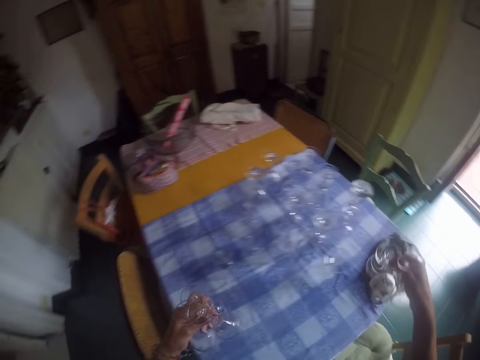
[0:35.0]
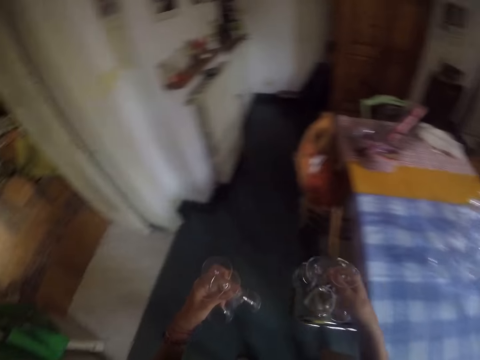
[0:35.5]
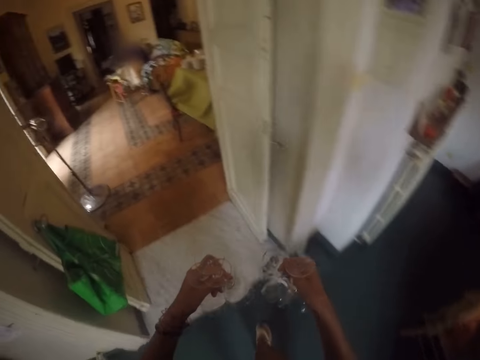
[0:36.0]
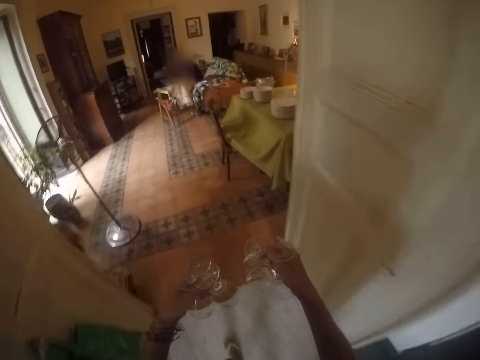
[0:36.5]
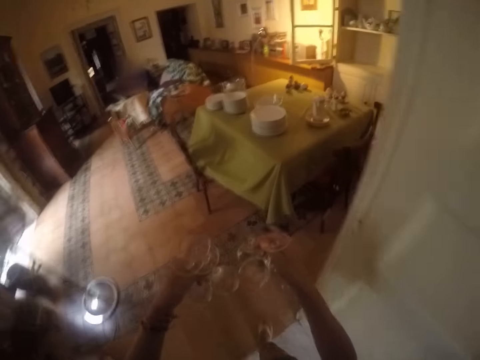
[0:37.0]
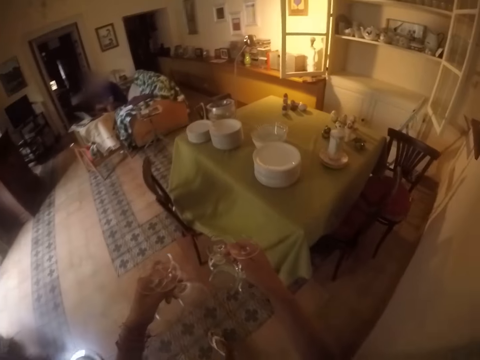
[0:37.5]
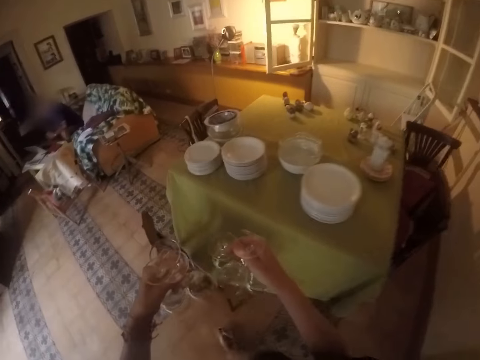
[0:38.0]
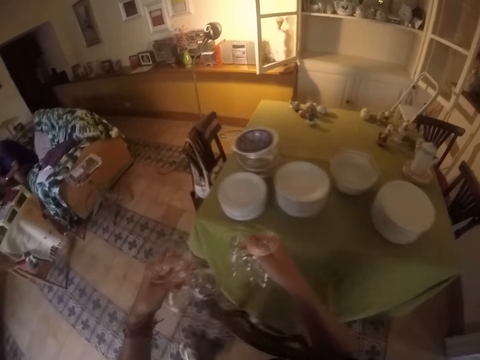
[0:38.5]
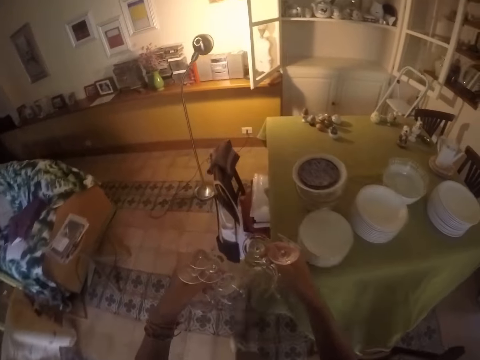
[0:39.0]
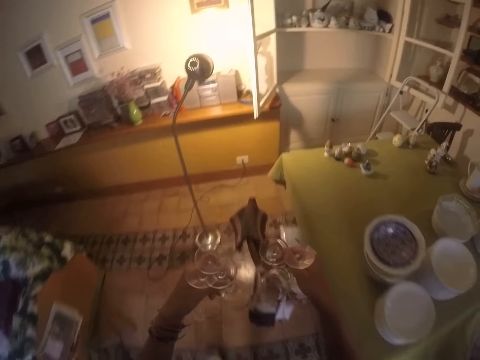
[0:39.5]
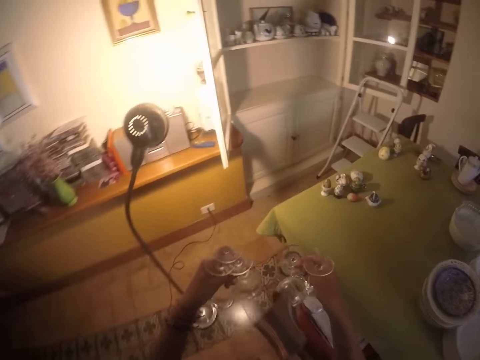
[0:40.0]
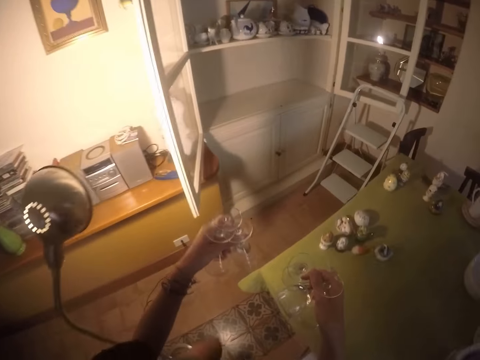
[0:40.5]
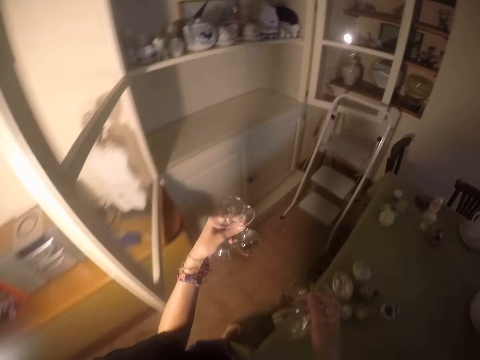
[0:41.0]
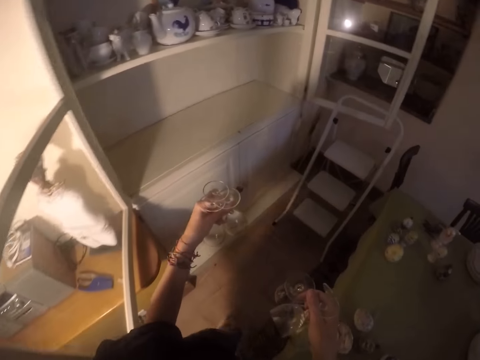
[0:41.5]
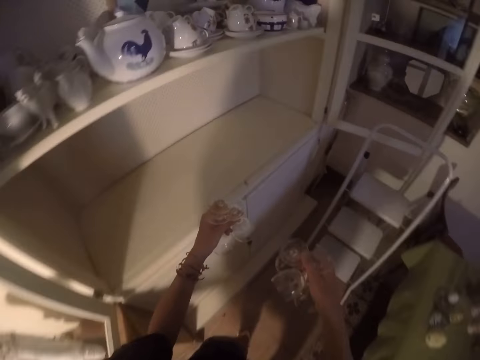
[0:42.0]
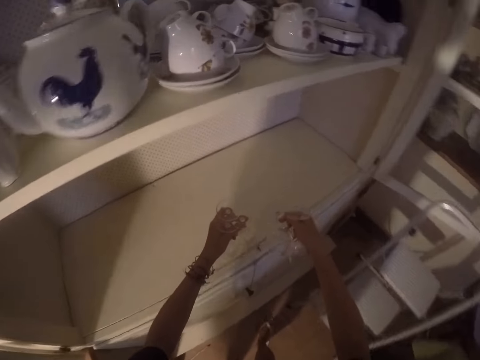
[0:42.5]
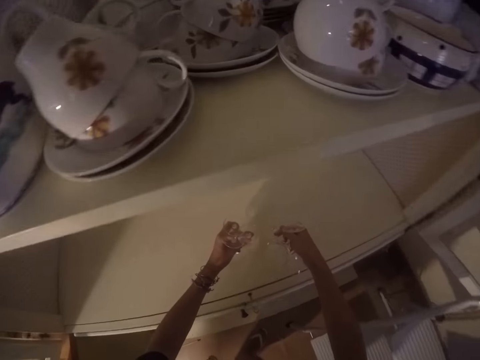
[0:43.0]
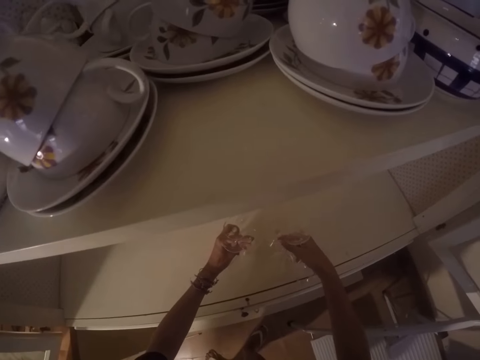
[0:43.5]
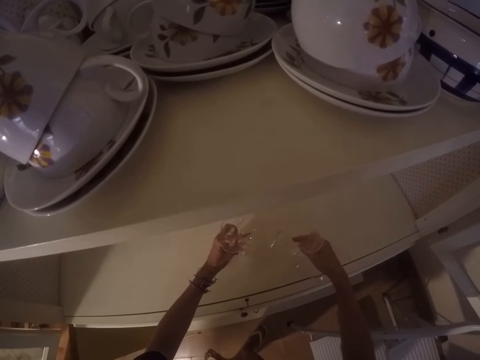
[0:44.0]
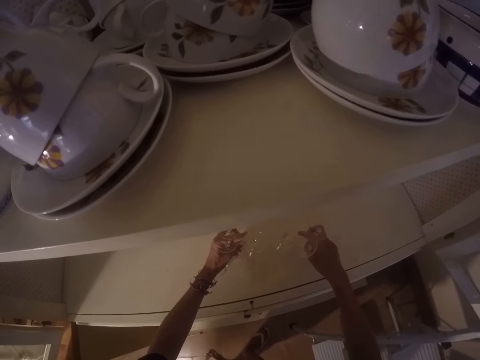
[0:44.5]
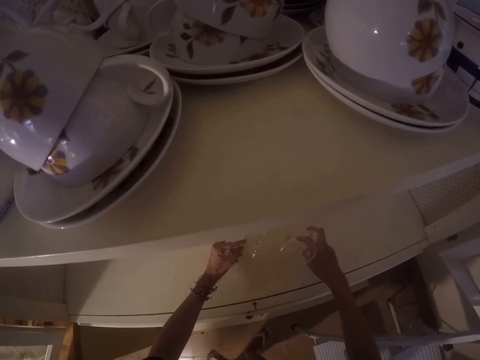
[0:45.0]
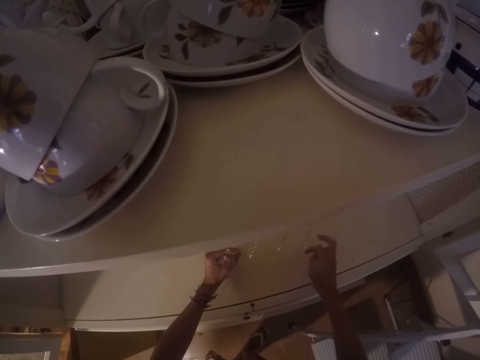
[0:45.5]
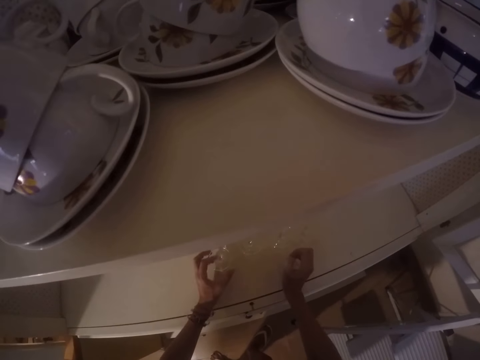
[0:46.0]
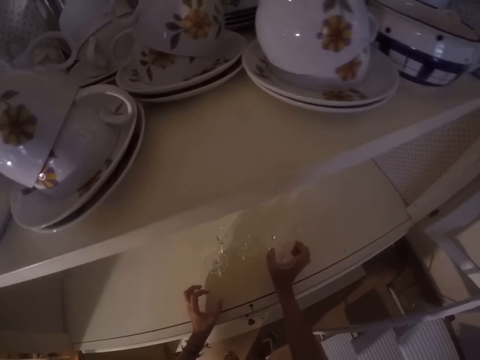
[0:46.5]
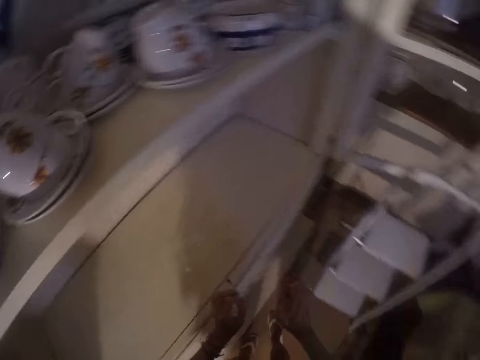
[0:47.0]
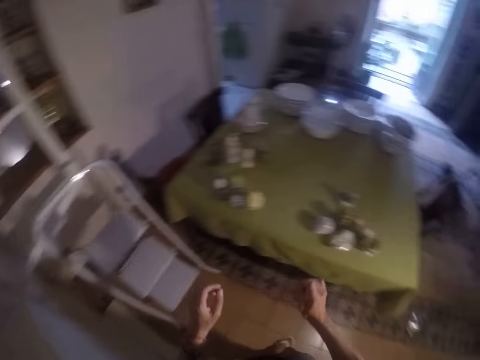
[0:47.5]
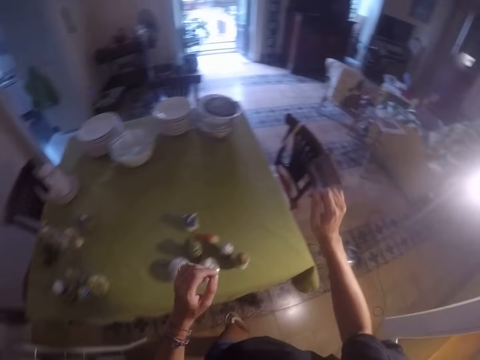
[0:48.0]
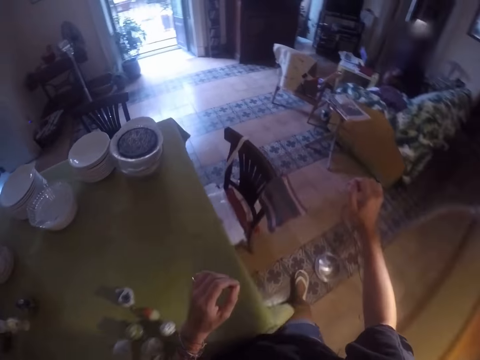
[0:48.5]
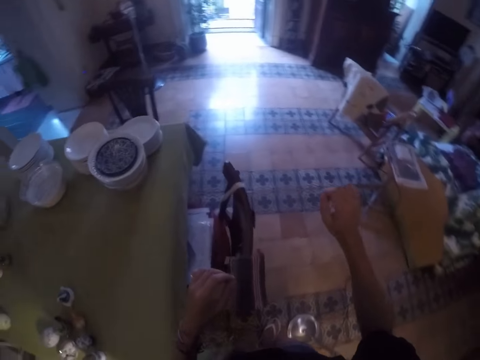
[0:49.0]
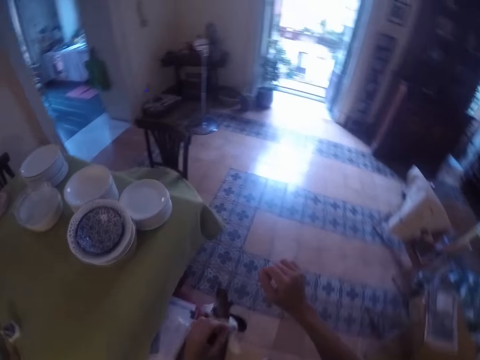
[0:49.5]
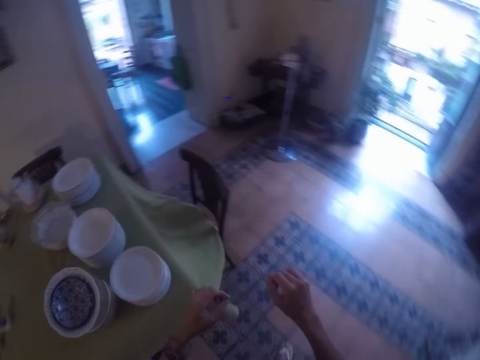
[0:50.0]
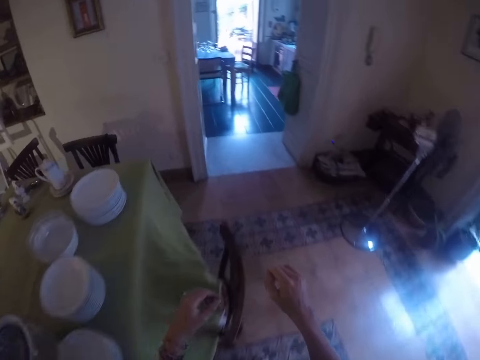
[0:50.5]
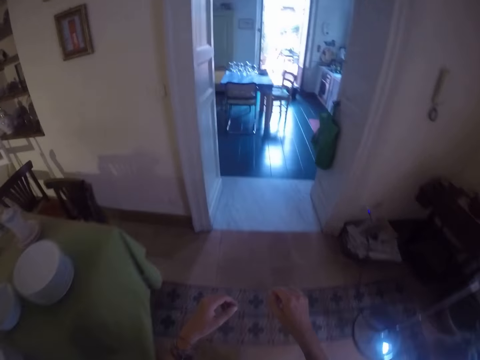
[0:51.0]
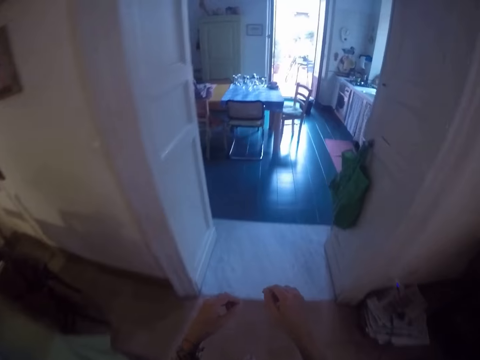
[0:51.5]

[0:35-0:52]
The camera wearer is picking up wine glasses to the shelf. They walk around the room. They put the glasses on the cabinet. They walk around the room.

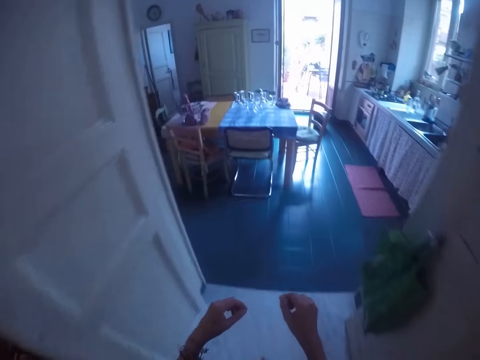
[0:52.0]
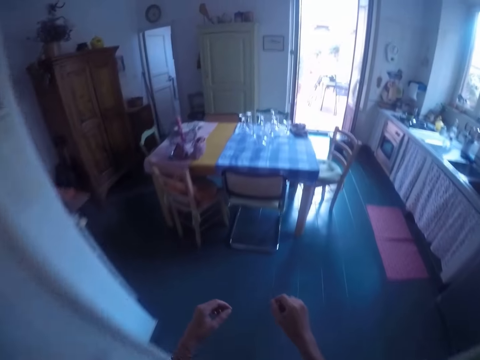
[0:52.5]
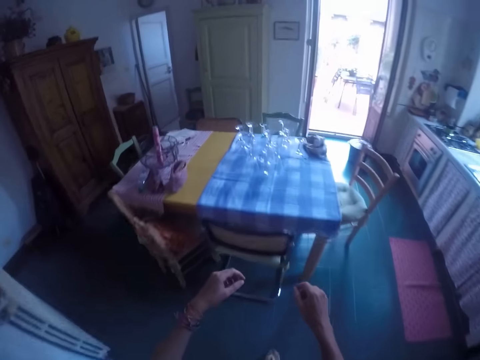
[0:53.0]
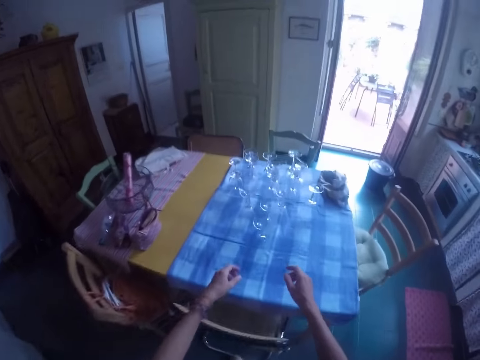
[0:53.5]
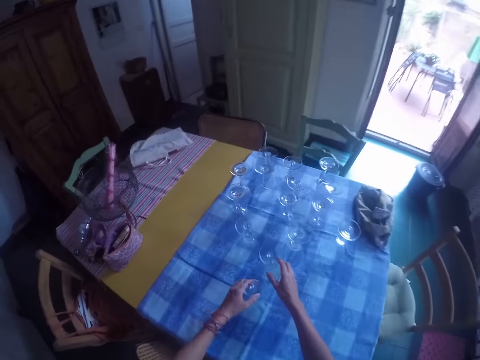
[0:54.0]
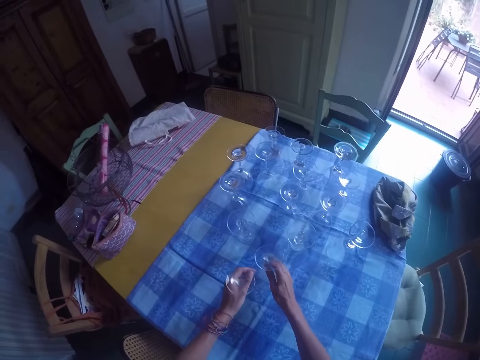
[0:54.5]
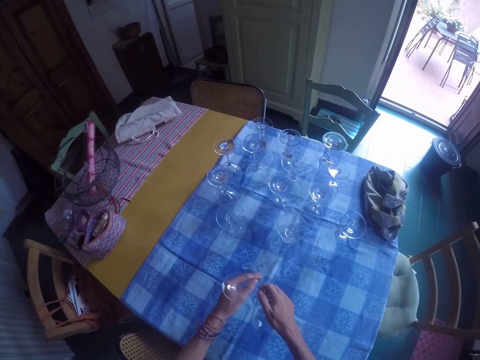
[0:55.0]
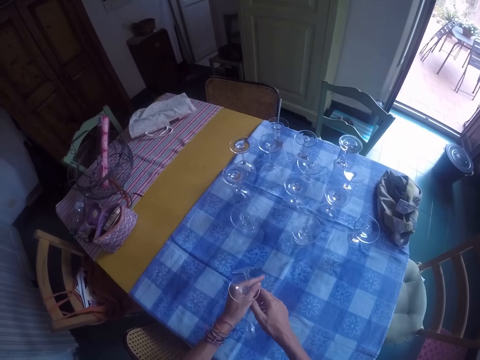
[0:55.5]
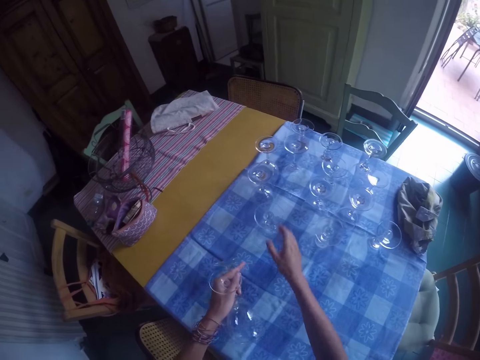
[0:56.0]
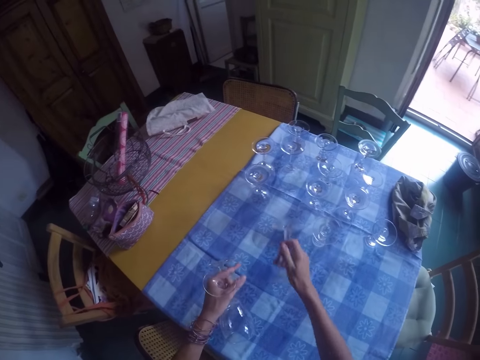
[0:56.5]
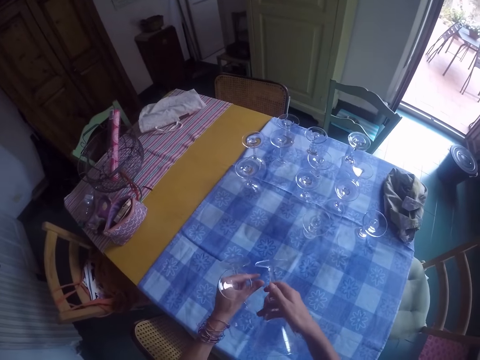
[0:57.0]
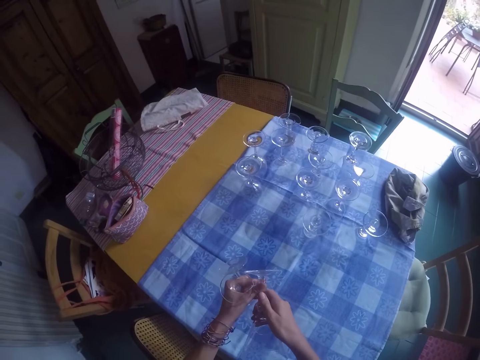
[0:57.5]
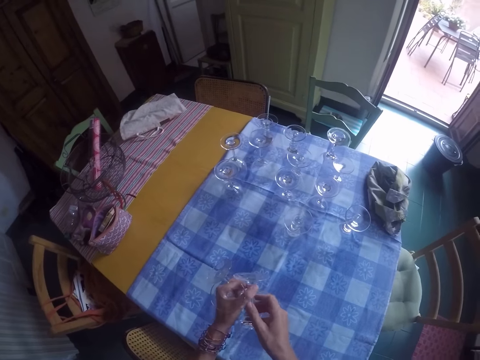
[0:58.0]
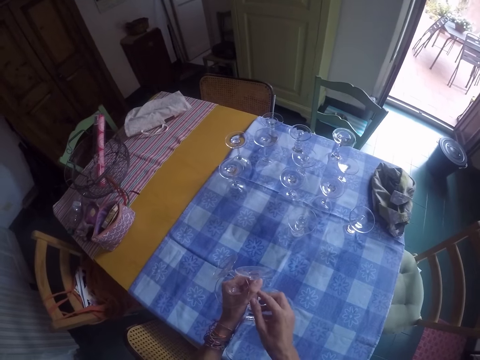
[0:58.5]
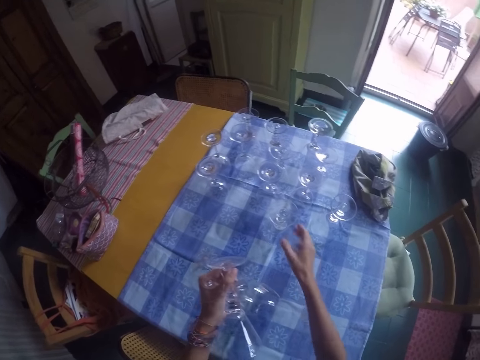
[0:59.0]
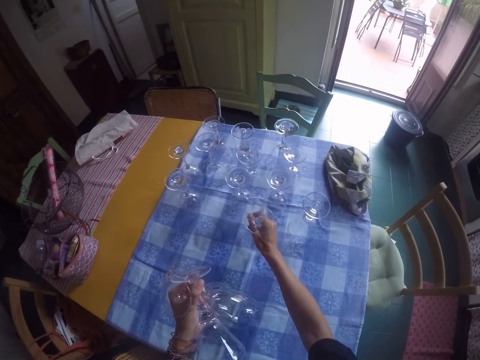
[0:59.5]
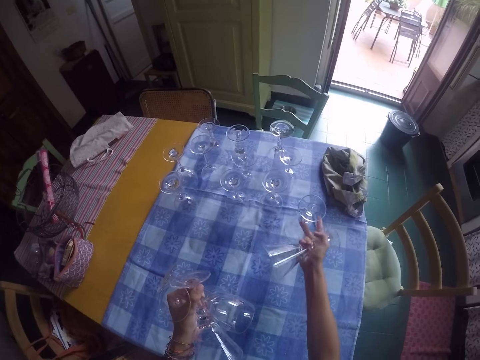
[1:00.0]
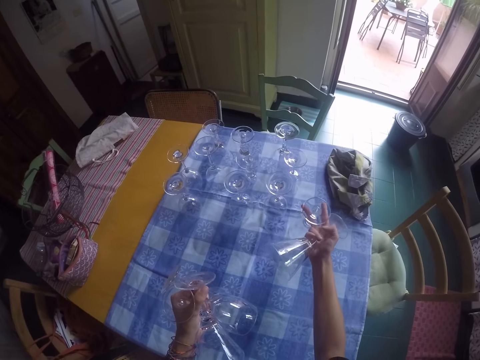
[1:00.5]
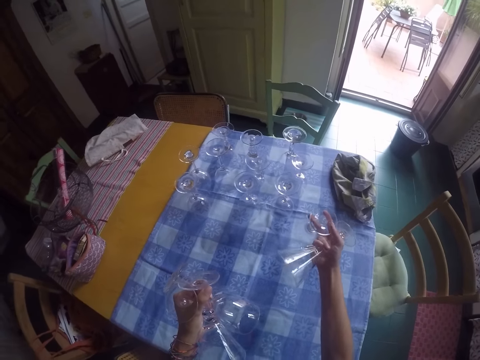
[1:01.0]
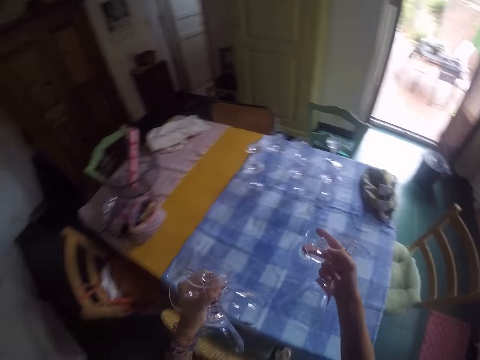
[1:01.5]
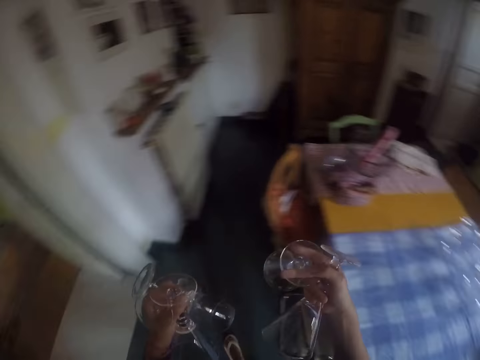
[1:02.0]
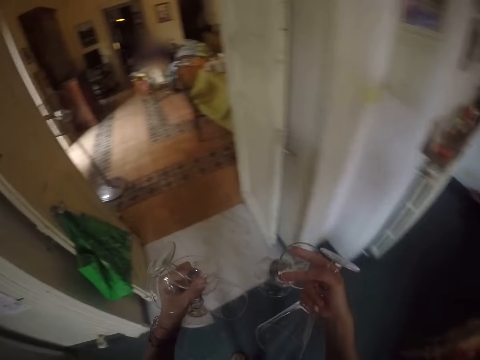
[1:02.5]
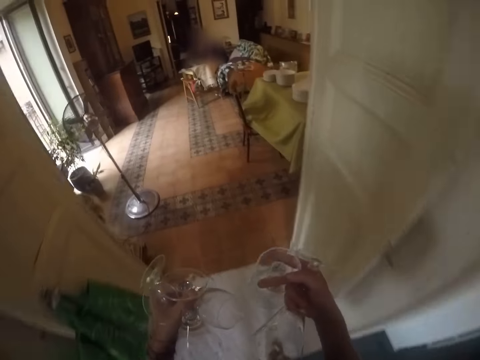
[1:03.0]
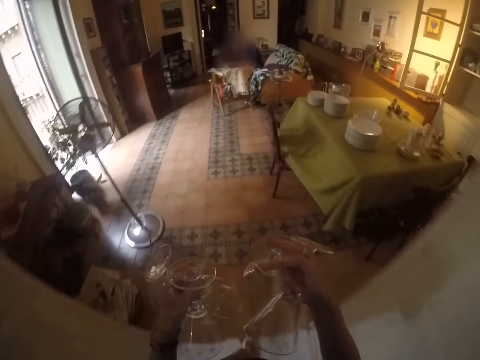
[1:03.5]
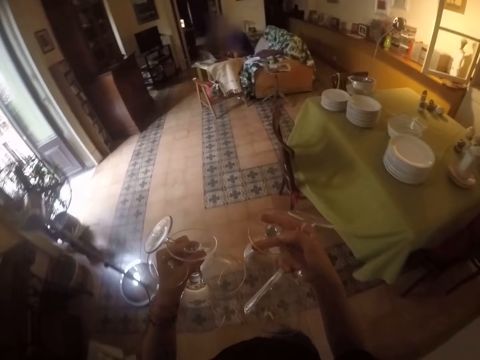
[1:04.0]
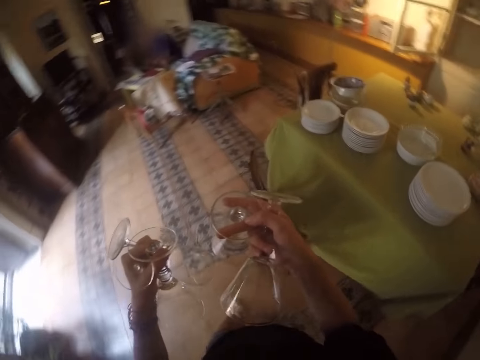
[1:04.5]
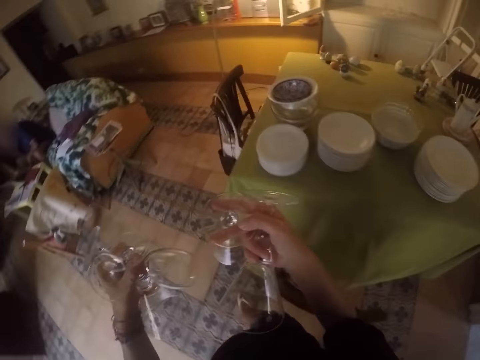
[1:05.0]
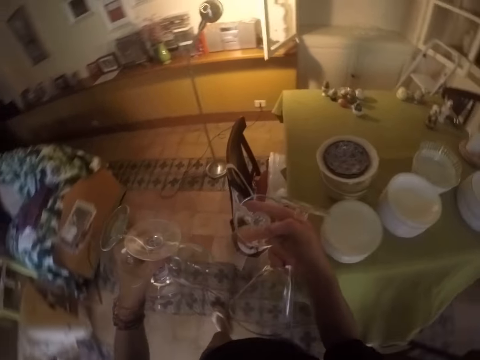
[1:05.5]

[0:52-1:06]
The camera wearer picks glasses from a table. They walk around the room.
